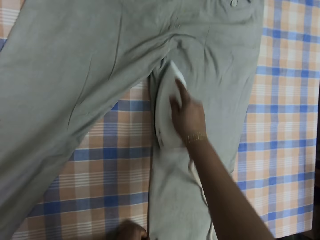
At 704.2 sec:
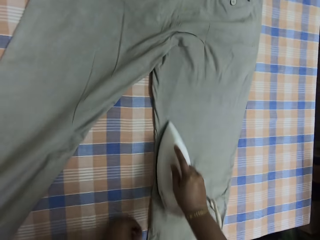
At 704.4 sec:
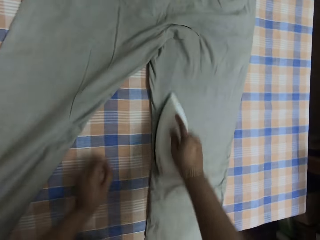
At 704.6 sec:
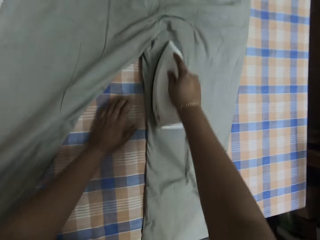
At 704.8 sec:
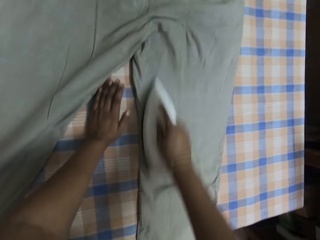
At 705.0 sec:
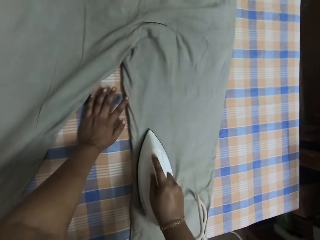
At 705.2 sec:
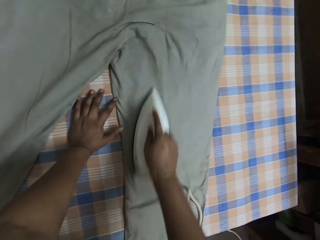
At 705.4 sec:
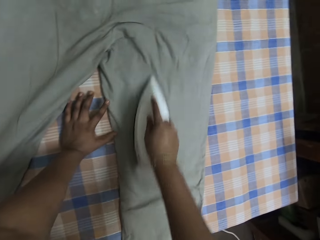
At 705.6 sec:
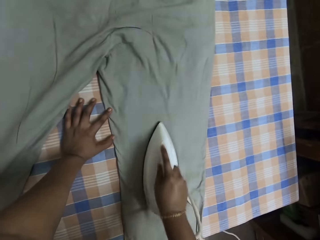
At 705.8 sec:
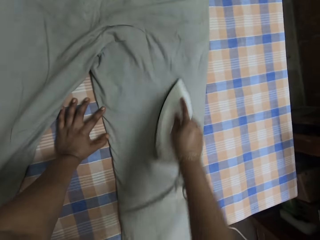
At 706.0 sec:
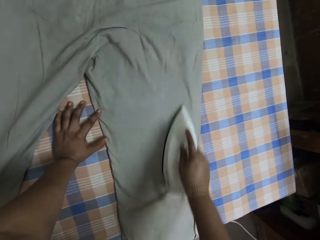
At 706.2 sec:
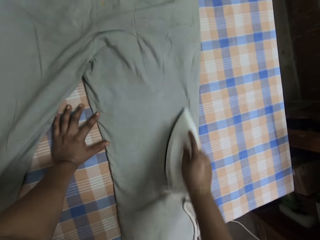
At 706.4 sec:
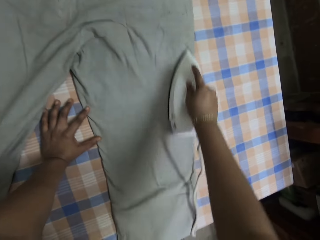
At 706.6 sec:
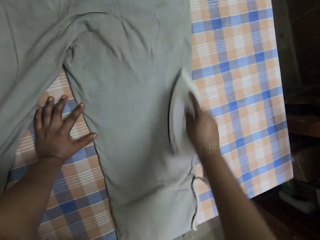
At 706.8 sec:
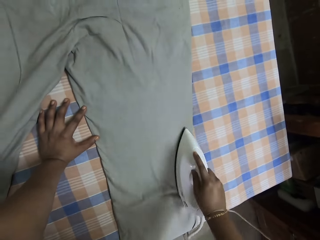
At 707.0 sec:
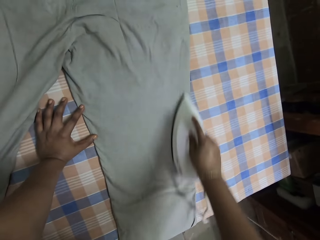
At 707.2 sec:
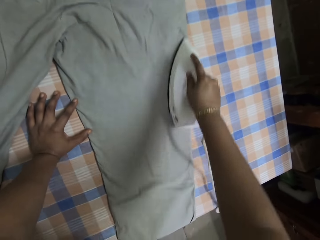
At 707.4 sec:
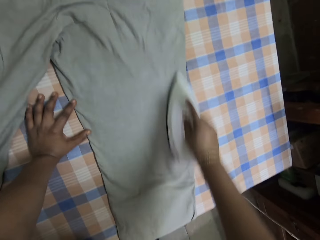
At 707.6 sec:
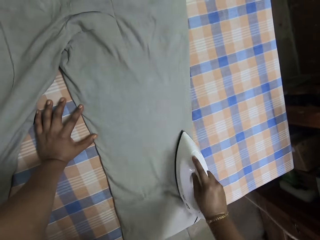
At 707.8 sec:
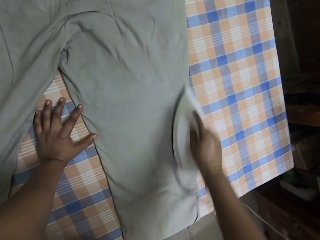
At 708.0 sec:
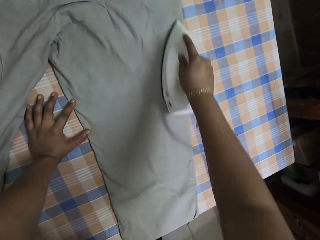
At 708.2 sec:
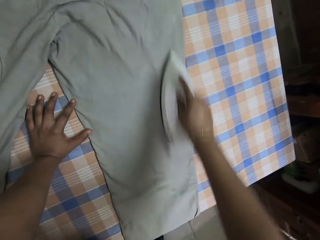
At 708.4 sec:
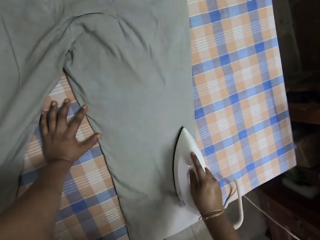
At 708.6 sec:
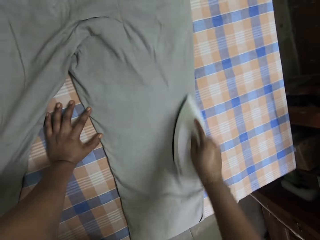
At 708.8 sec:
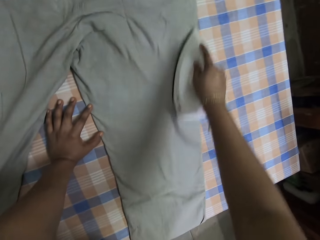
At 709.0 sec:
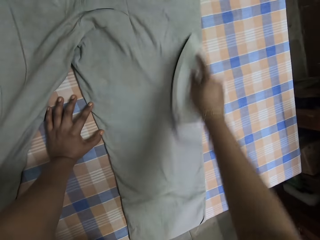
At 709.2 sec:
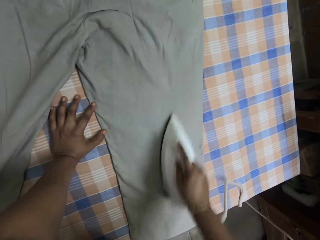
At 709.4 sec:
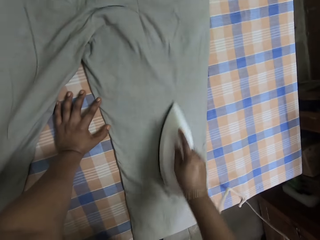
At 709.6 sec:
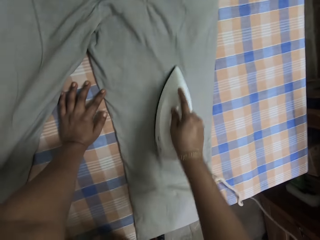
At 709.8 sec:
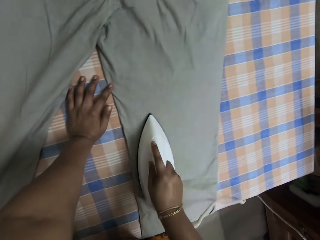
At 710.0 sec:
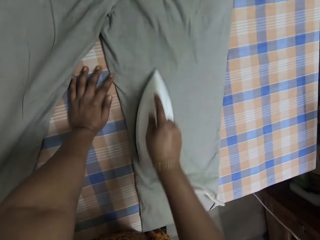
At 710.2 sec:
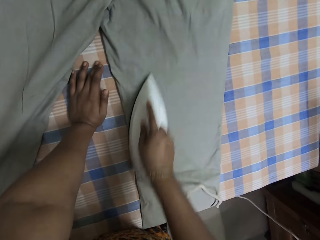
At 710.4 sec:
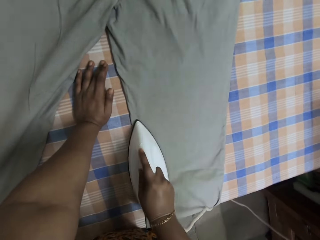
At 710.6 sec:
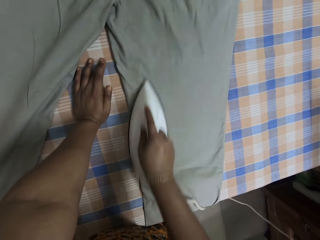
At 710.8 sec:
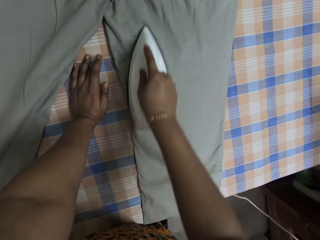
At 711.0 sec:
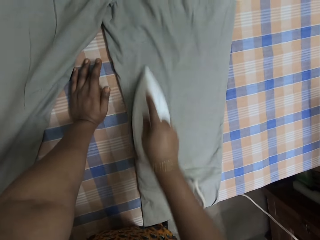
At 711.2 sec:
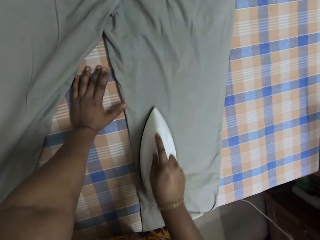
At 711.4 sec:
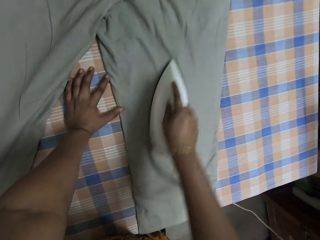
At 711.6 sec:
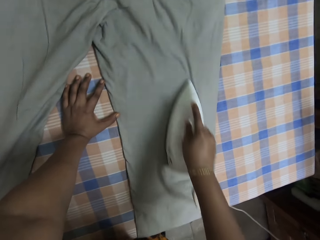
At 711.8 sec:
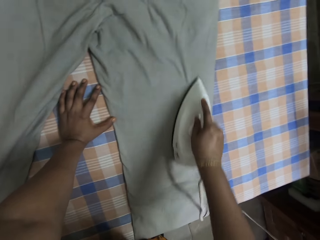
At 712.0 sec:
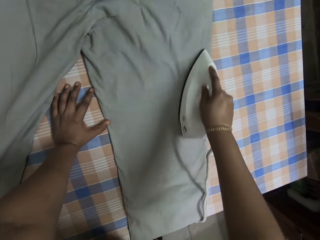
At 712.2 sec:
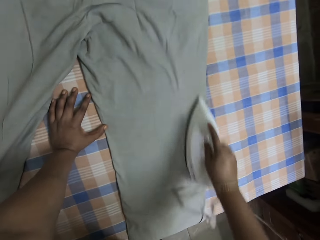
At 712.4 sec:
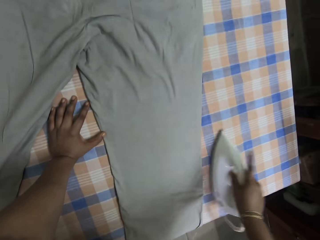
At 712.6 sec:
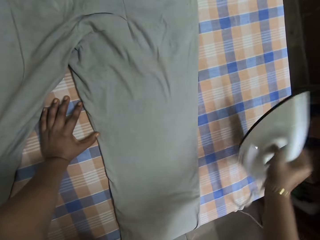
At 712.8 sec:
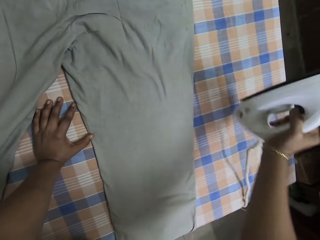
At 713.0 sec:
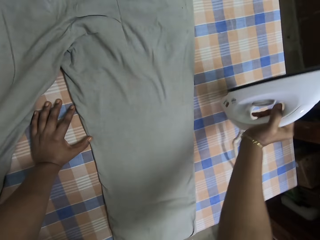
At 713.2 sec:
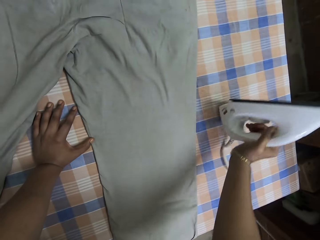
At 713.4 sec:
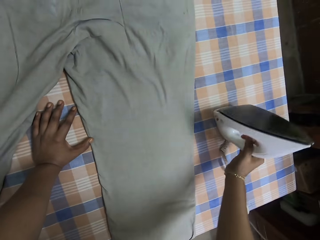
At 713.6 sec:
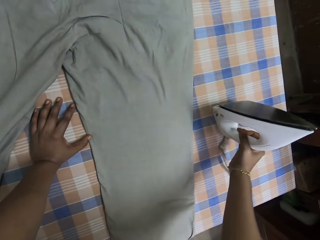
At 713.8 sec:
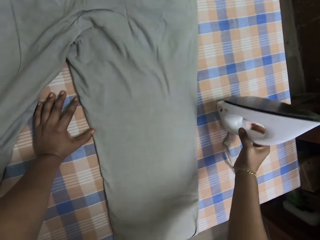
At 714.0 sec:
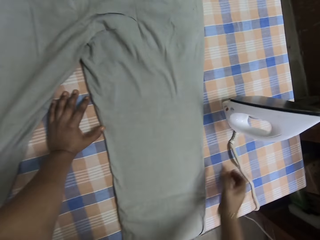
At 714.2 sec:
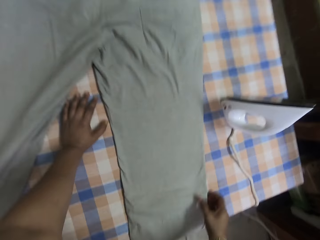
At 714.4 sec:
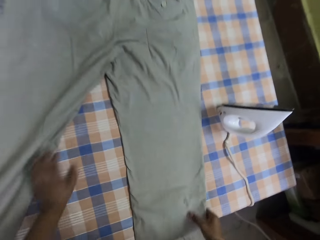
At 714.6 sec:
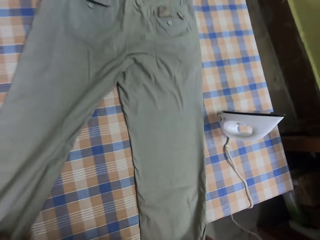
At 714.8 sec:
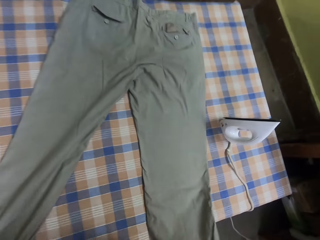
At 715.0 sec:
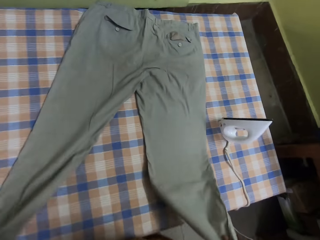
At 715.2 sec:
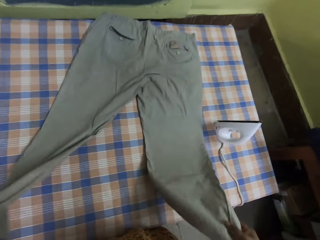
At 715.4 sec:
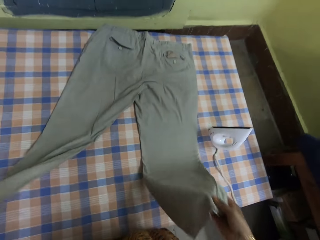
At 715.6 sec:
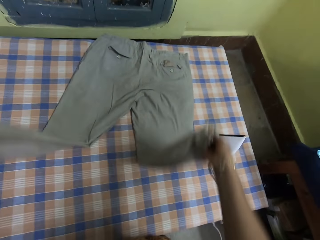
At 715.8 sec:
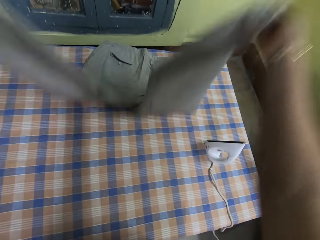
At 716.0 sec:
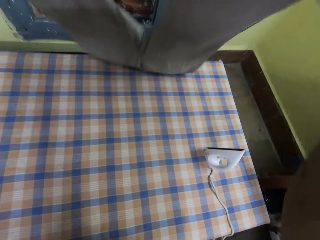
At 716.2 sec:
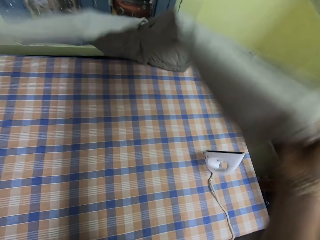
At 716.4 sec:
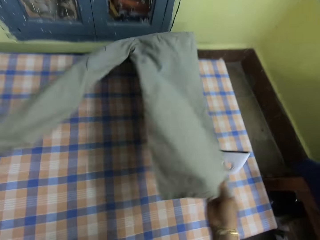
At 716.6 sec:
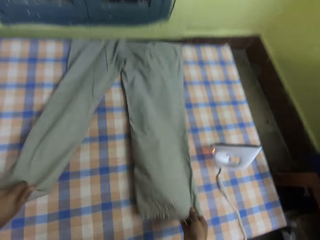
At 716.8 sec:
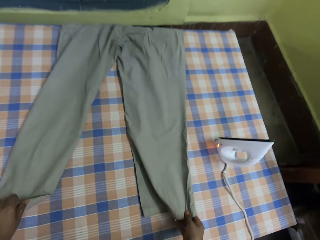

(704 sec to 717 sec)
The camera wearer places the iron box aside on the table. They adjust the trouser.

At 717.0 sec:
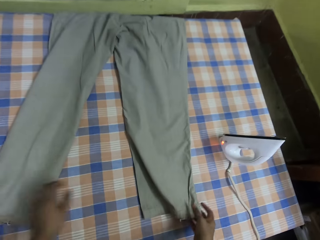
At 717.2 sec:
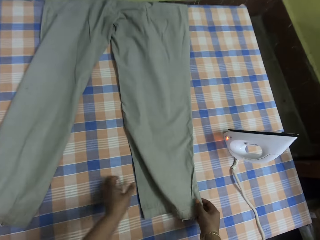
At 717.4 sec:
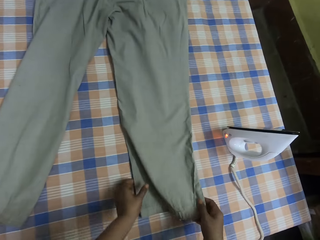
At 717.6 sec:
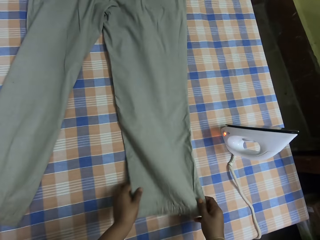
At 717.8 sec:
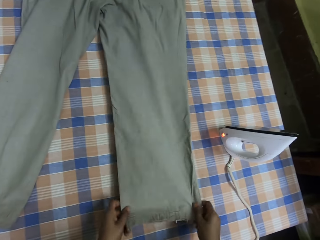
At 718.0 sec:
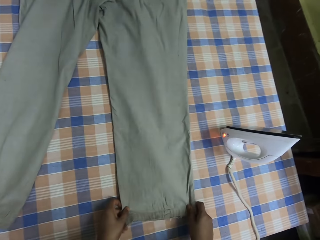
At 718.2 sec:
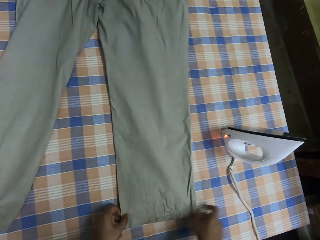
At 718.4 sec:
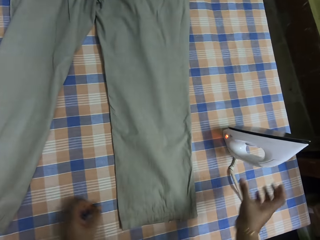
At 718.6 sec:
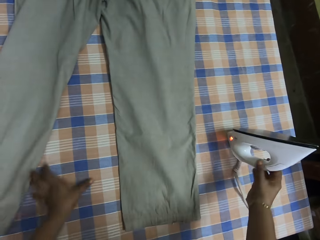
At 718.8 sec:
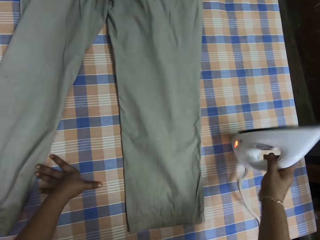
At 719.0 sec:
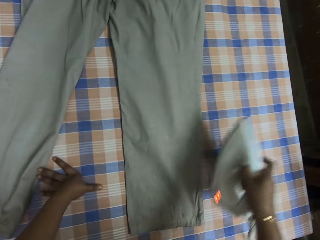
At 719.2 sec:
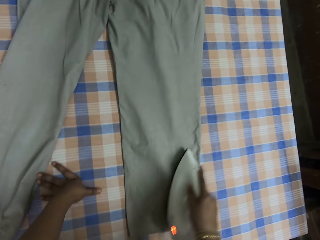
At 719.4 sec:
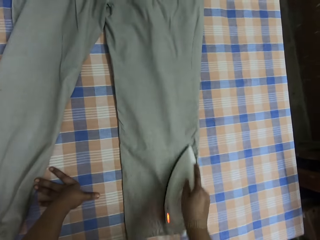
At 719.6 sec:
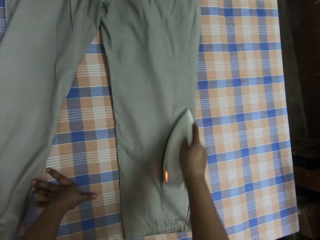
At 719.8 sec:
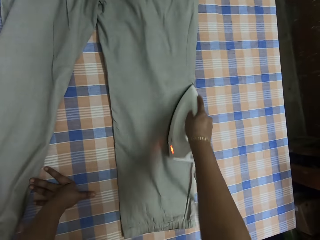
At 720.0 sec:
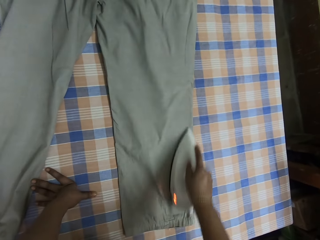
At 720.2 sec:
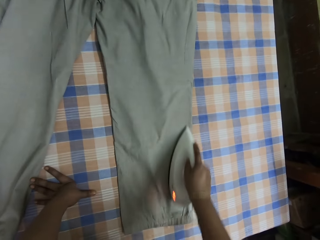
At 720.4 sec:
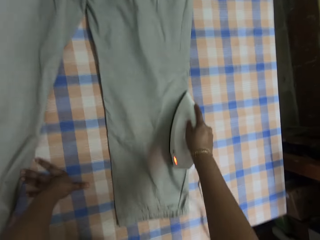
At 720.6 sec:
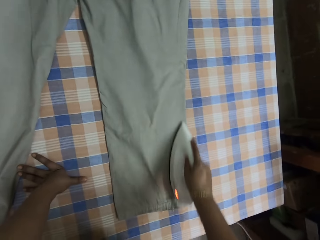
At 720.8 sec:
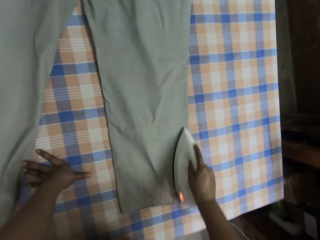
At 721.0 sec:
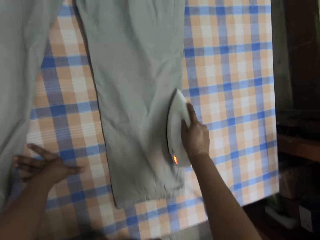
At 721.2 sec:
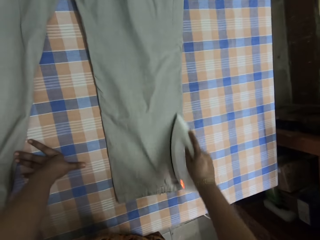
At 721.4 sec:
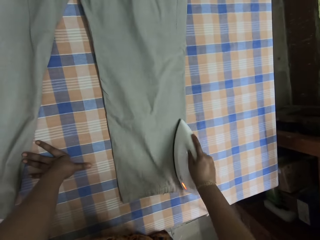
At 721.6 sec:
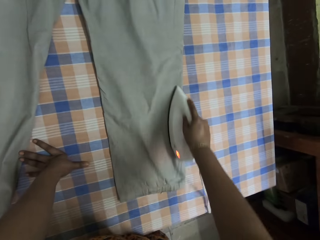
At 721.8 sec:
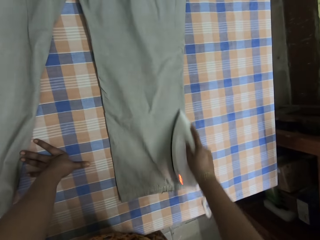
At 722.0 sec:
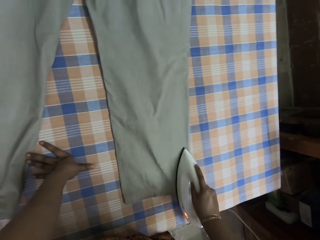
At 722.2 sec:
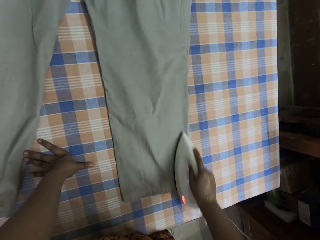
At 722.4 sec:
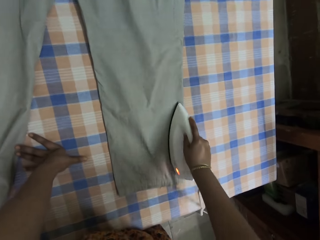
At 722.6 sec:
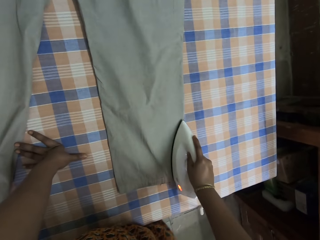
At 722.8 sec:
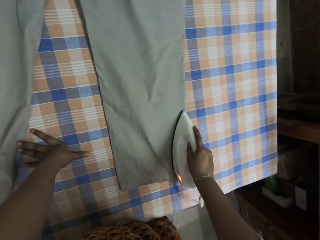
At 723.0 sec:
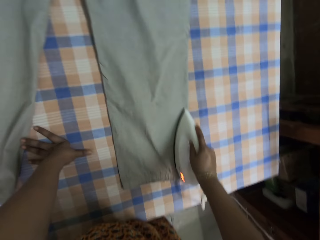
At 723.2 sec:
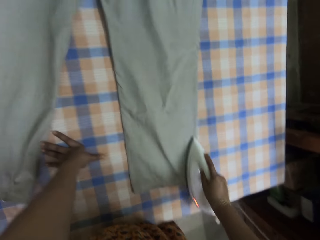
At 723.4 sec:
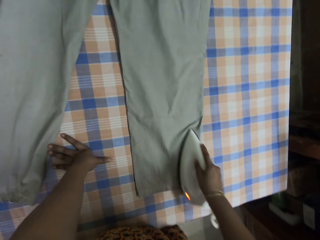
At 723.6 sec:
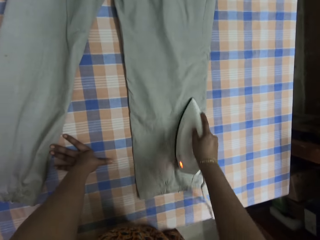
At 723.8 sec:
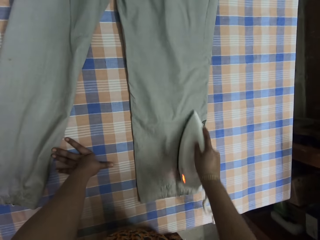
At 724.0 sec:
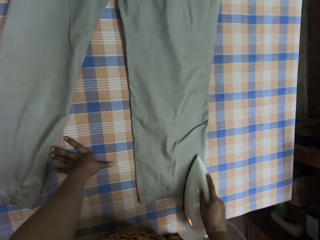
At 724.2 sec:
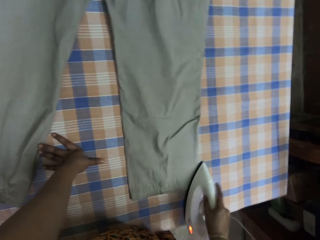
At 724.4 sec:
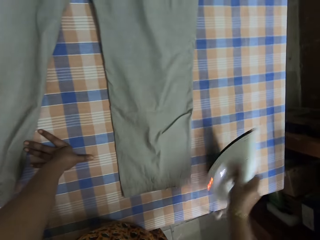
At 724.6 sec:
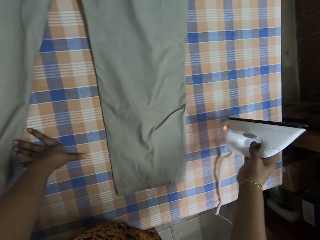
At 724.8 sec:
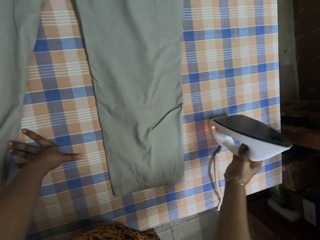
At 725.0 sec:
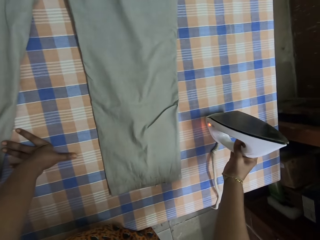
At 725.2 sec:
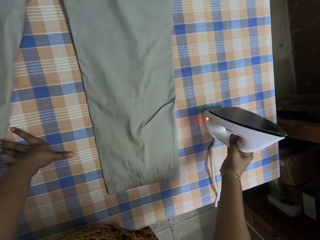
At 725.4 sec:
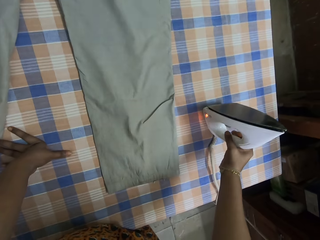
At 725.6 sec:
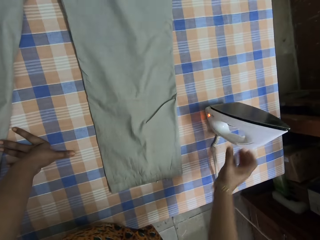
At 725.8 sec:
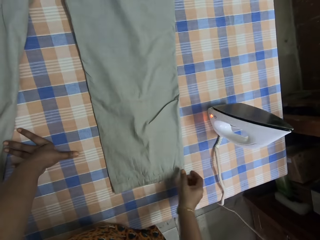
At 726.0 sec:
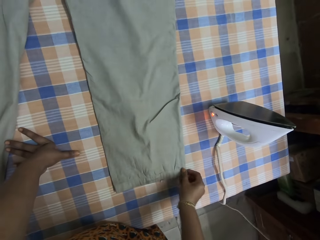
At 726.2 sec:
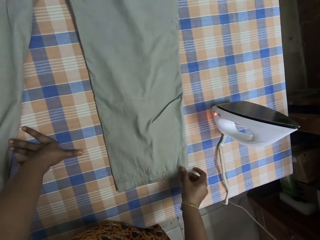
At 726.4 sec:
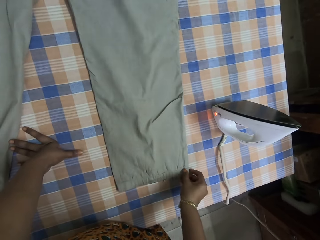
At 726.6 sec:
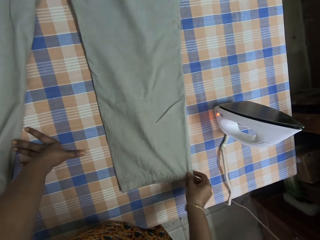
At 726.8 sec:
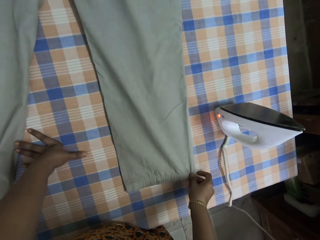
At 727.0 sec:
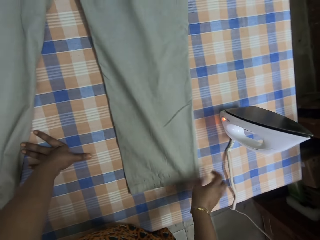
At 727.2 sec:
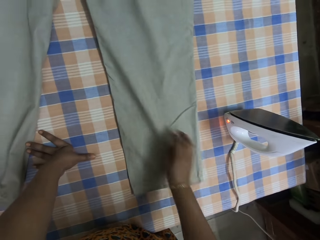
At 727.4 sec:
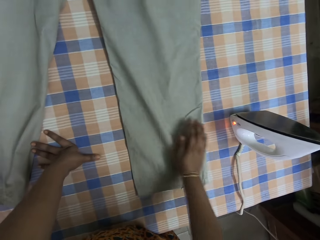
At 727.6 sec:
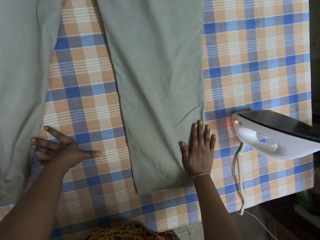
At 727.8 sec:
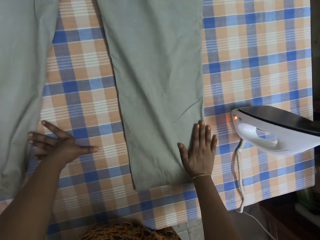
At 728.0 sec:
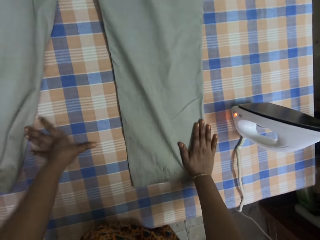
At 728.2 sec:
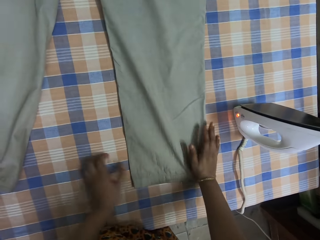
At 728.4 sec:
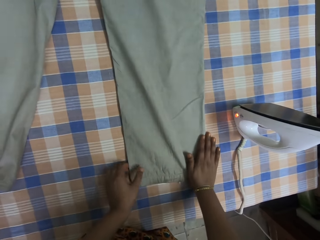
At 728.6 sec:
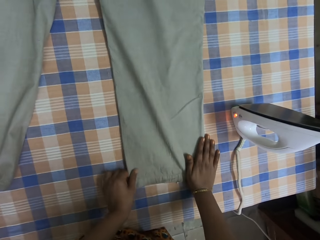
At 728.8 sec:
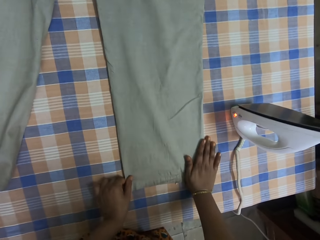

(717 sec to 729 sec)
The camera wearer spreads the trouser on the table. They pick up an iron box. They iron the trouser. They place the iron box on the table, aside. They straighten the trouser. They spread the trouser on the table.
